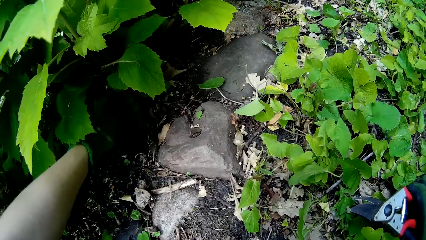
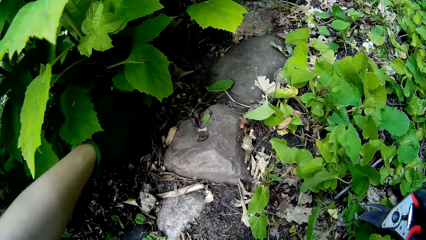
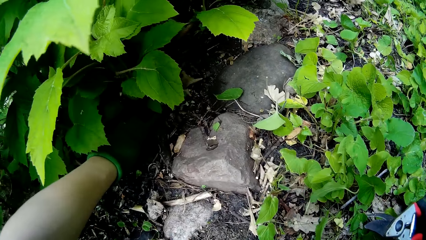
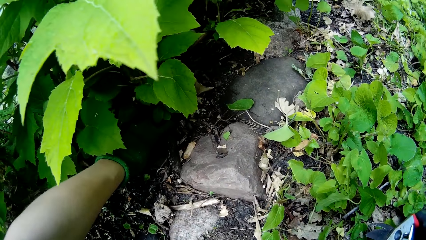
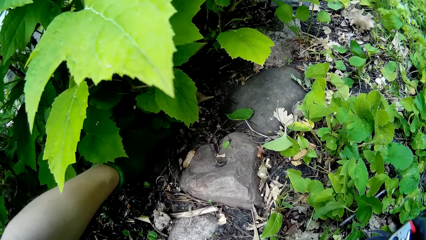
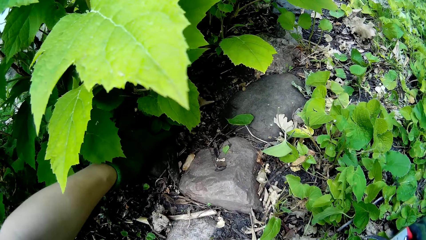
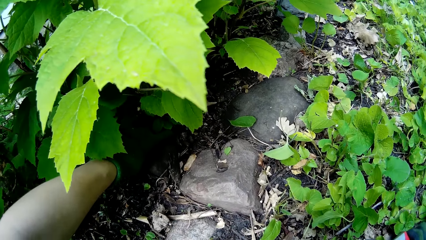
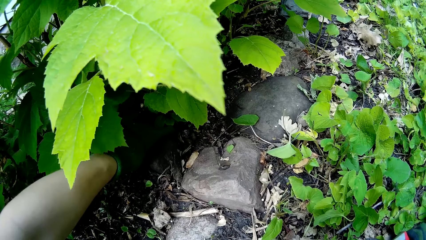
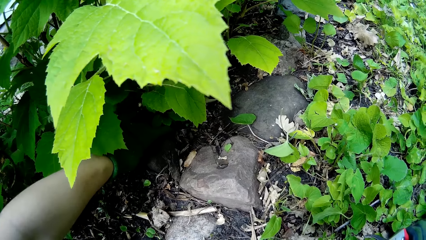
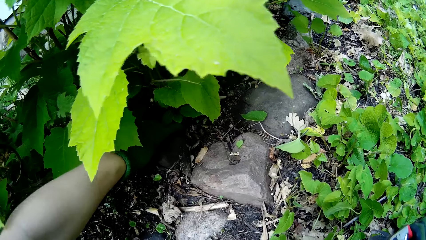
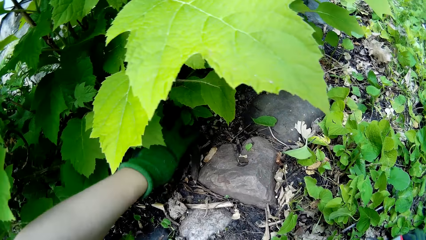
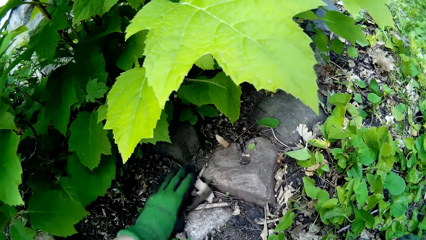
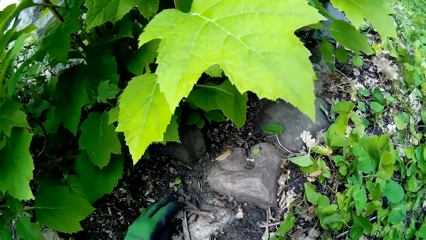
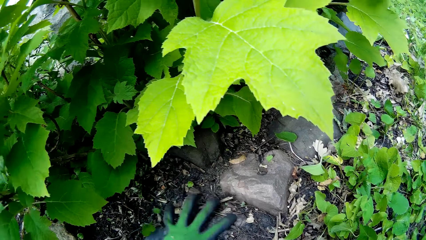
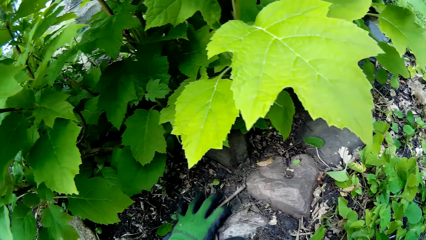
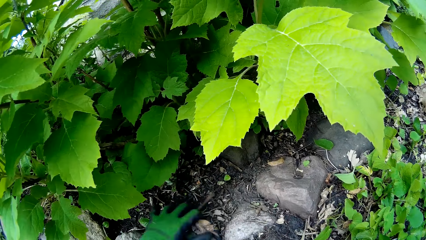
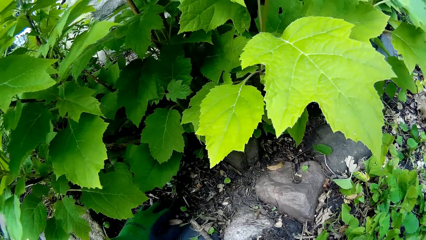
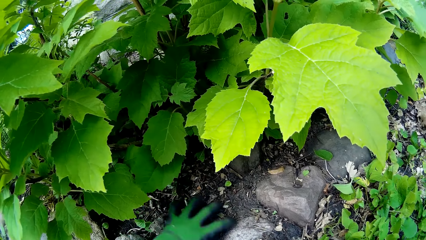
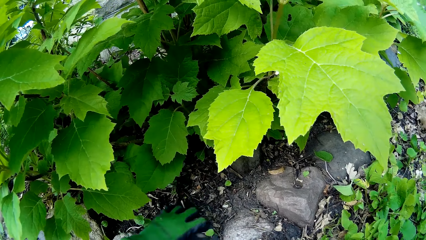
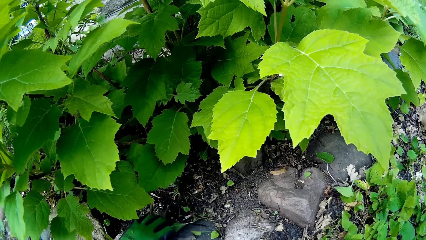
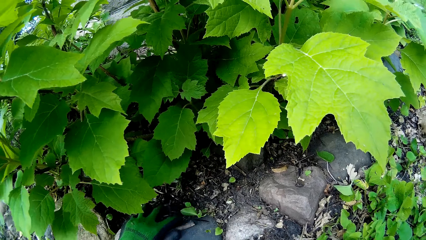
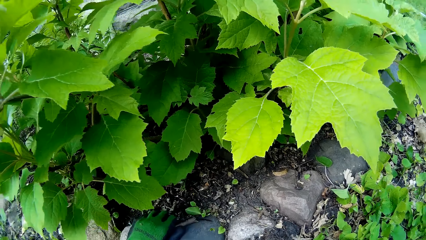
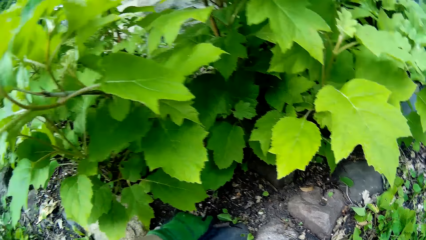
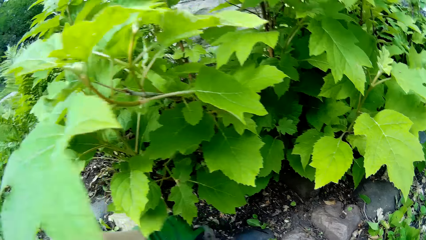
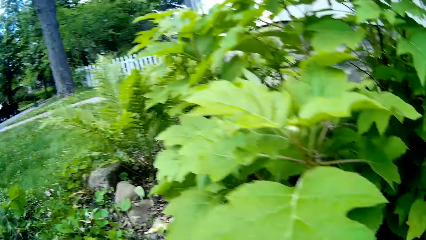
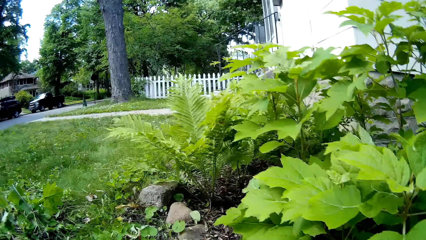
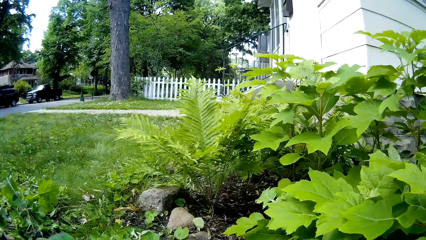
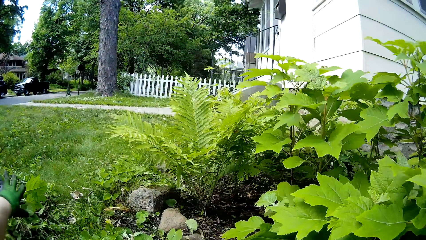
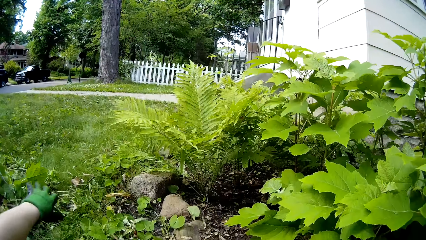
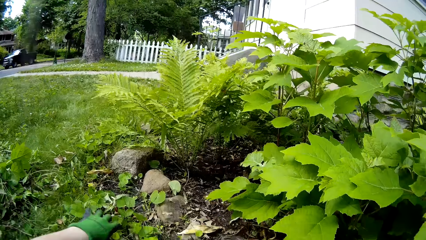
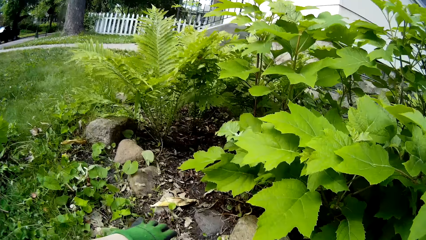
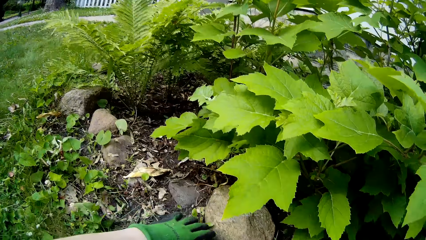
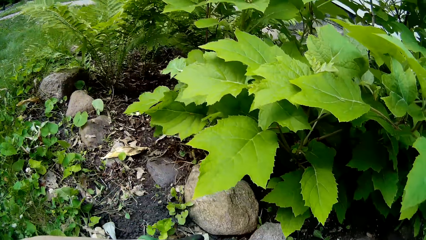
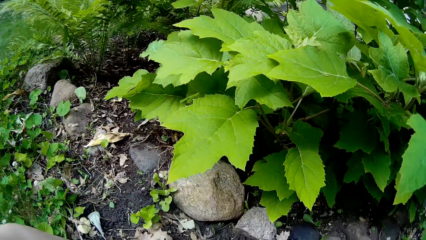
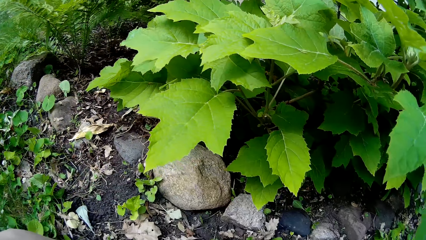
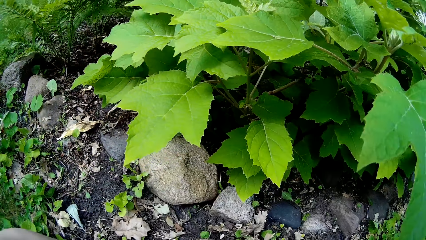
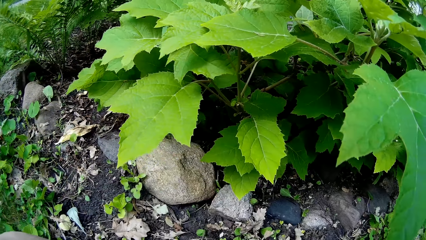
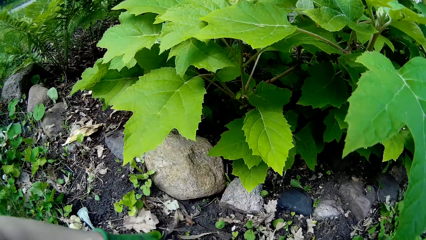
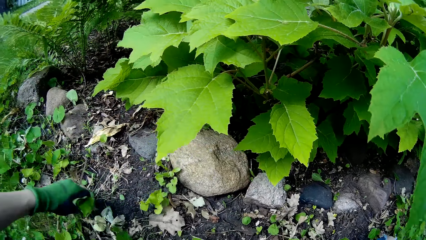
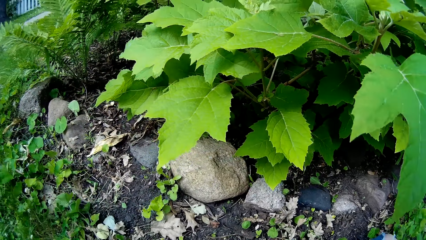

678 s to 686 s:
The camera wearer pulls on a weed on the ground with her left hand. She picks the weed or dirt from the ground with her left hand. She throws the weed on the ground with her left hand.

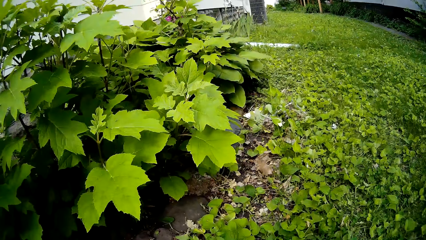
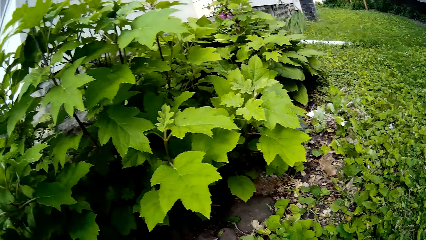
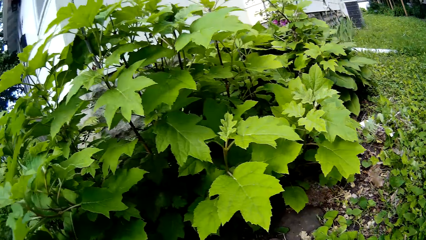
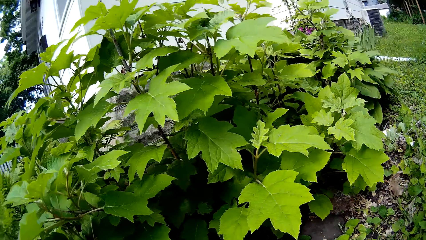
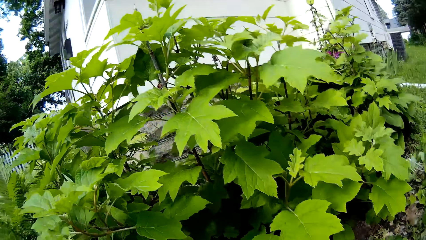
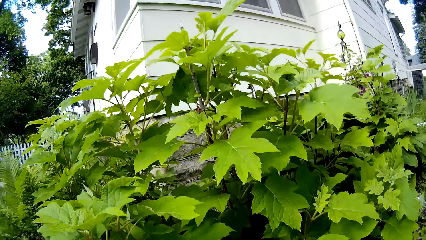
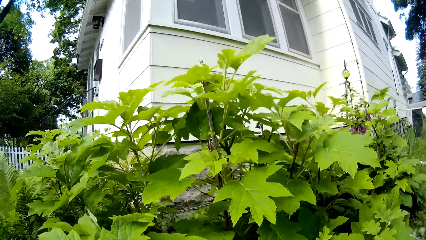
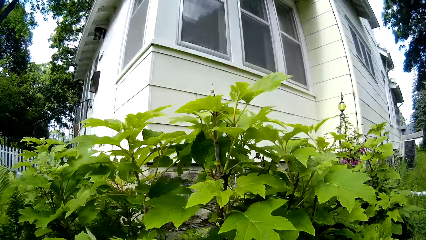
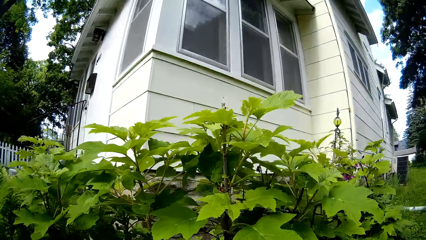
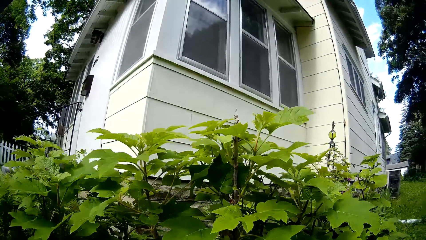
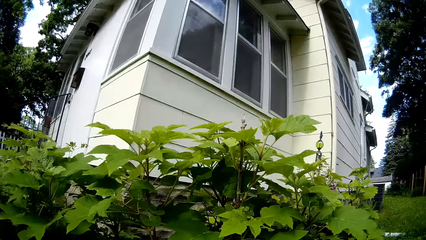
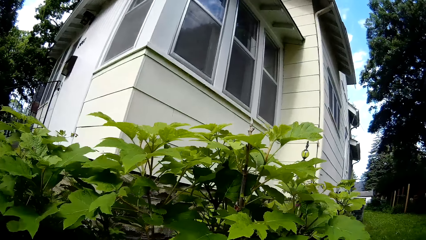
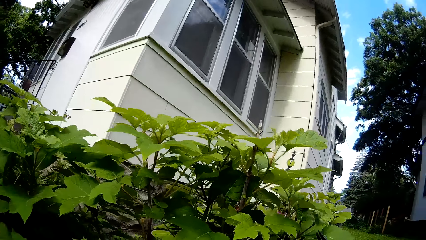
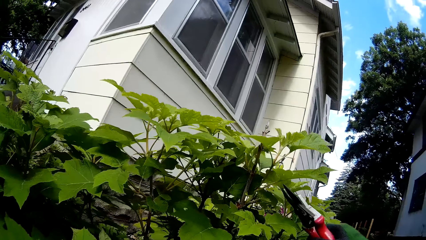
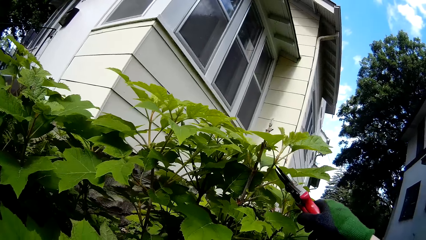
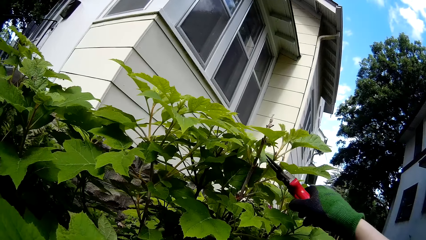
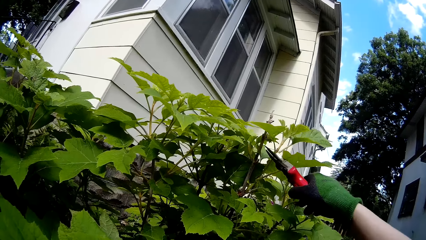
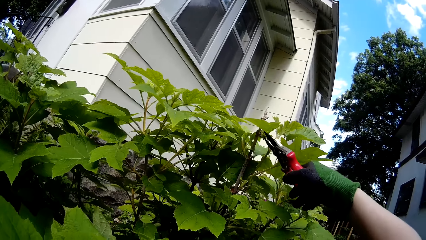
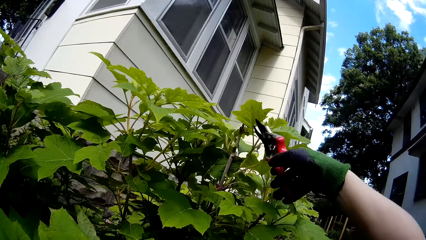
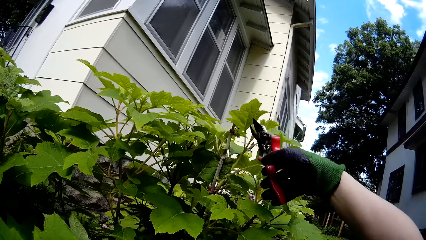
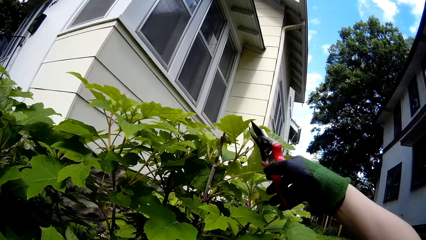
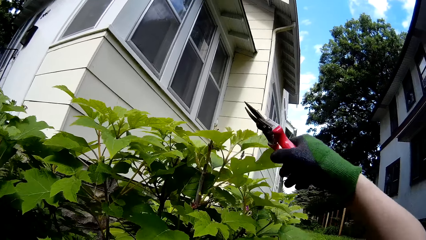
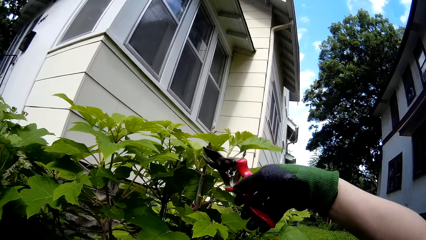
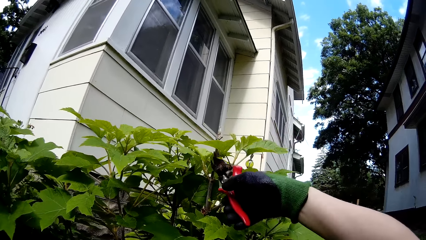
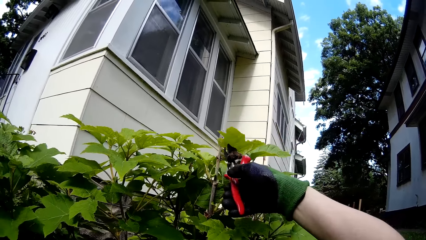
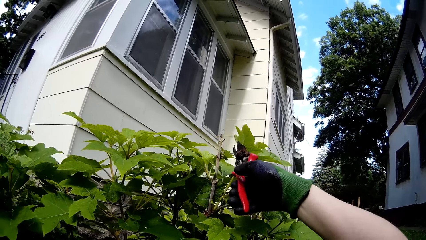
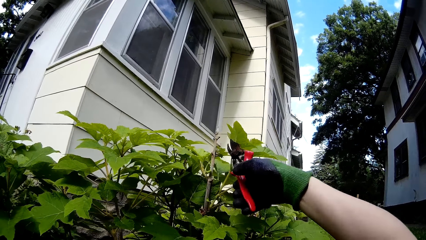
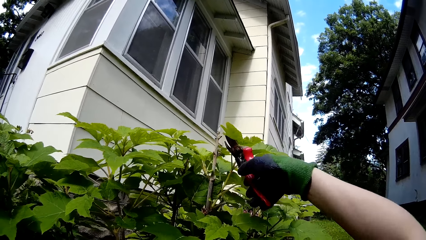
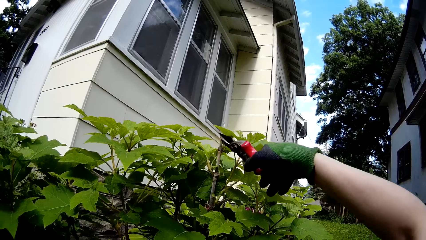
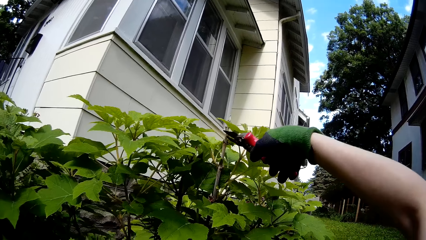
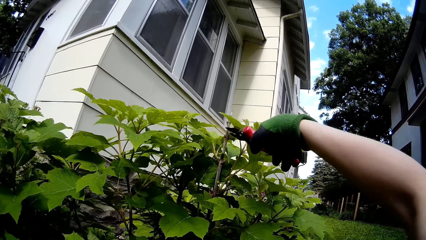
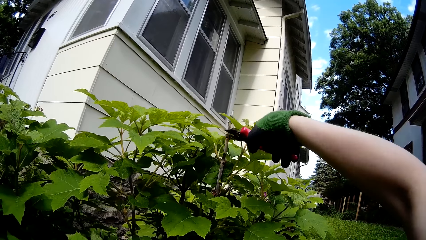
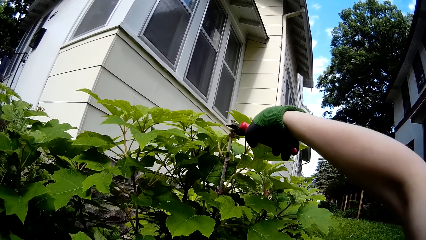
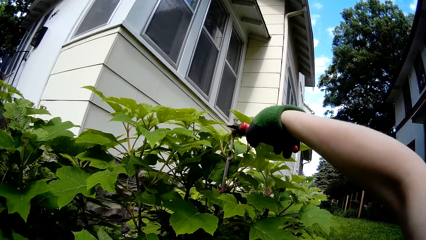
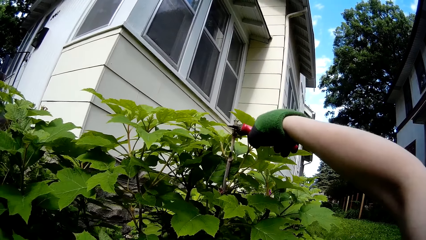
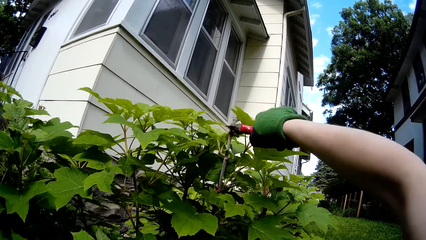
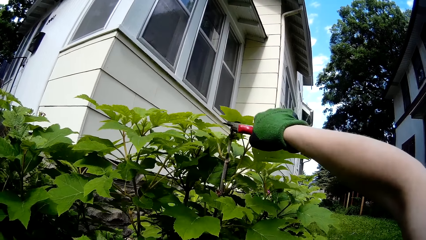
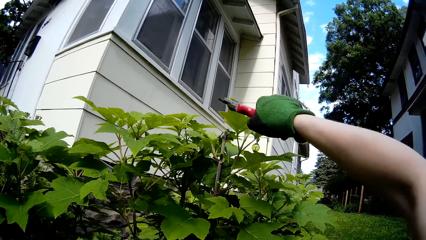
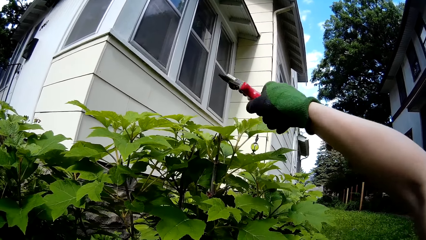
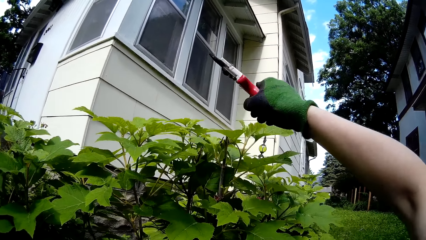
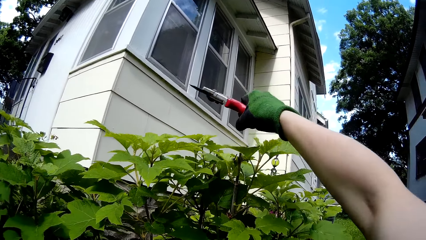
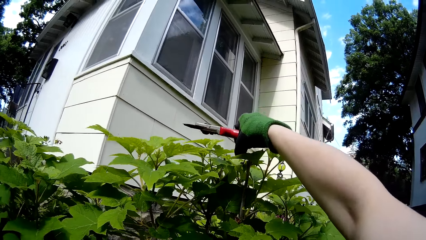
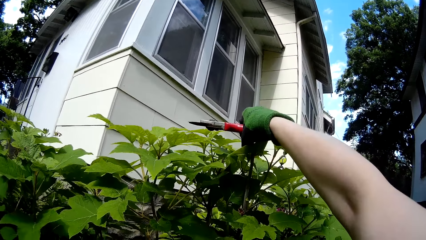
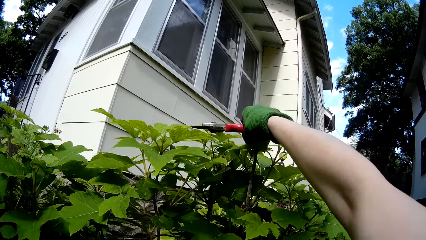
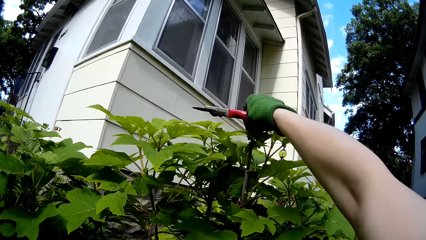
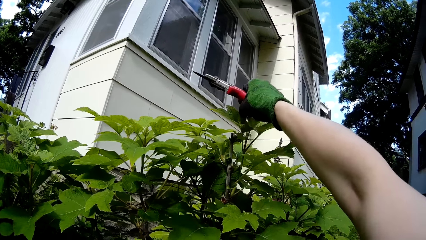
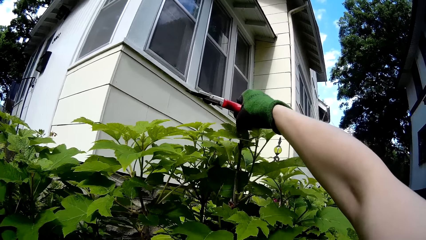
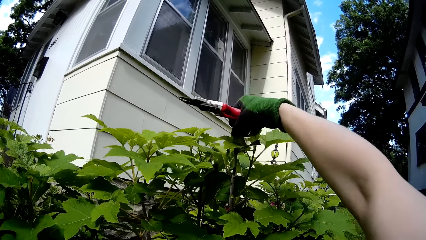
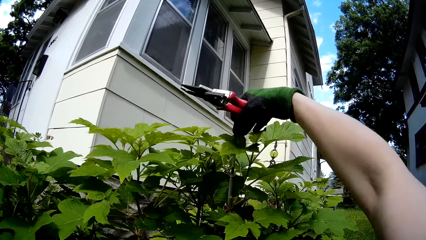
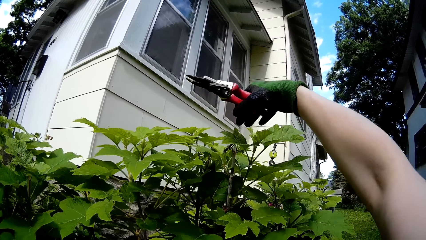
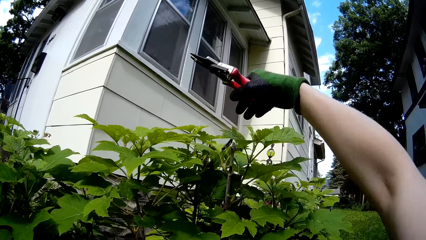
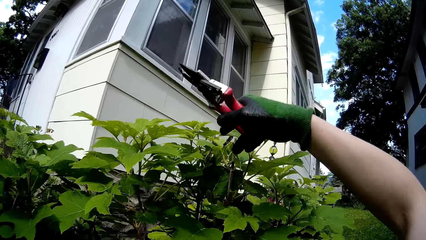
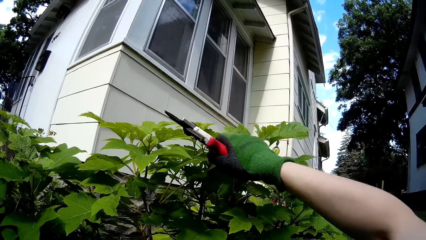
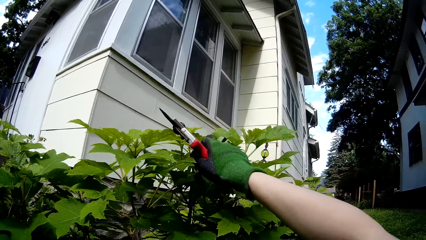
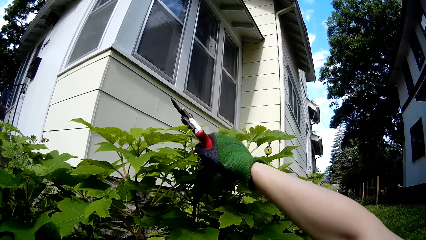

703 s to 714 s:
The camera wearer looks around. She cuts off the stem with the garden shears in her right hand. She touches the plants. She picks the cut off stem from the plant with her right hand.
